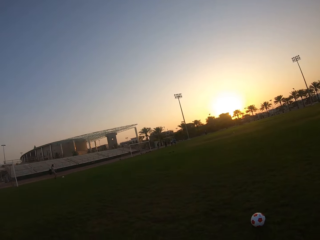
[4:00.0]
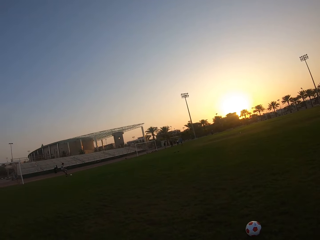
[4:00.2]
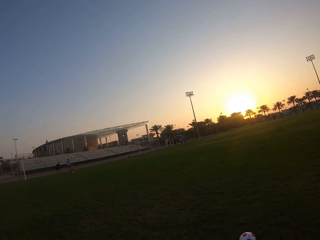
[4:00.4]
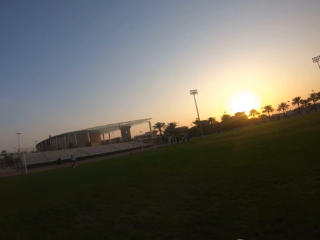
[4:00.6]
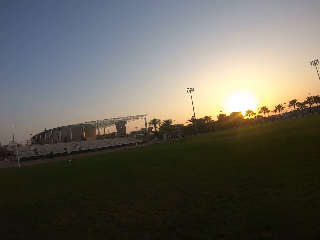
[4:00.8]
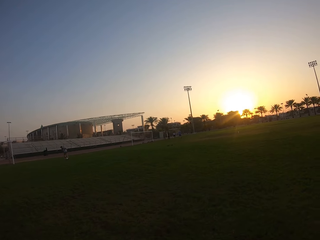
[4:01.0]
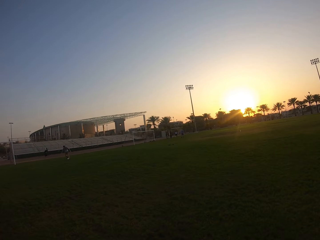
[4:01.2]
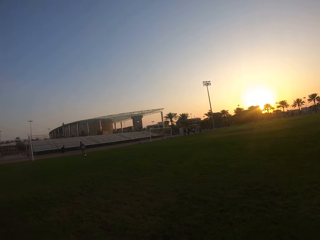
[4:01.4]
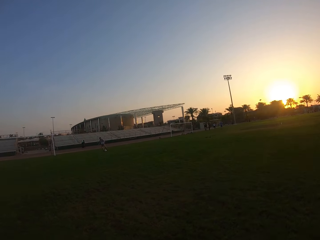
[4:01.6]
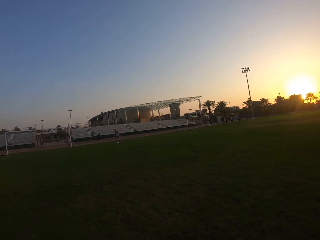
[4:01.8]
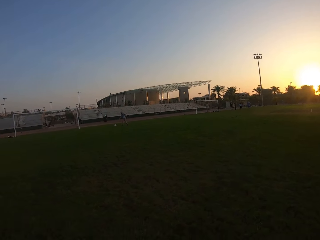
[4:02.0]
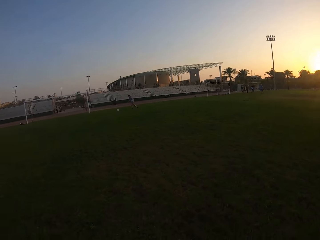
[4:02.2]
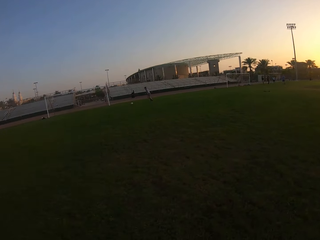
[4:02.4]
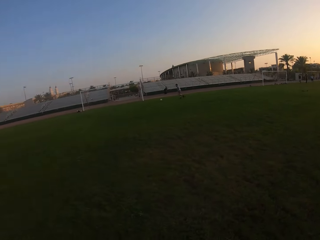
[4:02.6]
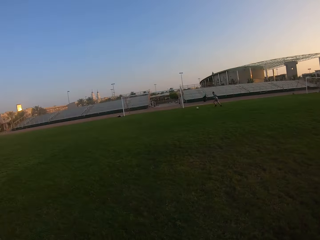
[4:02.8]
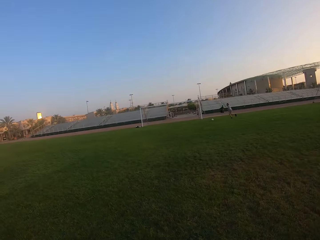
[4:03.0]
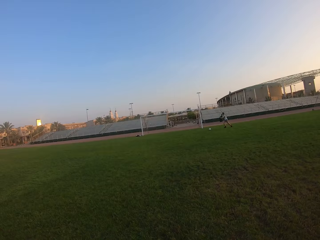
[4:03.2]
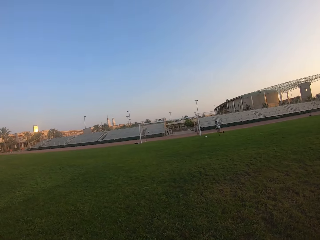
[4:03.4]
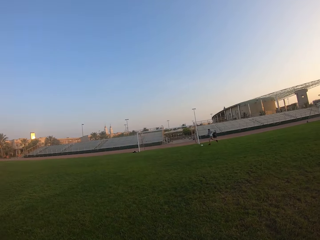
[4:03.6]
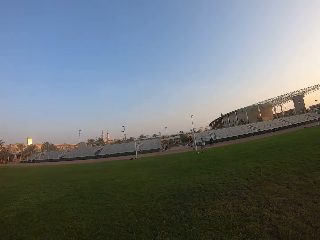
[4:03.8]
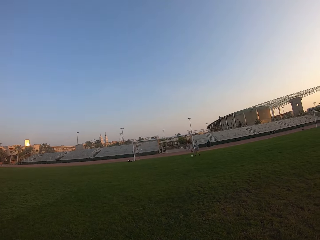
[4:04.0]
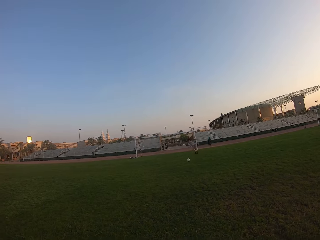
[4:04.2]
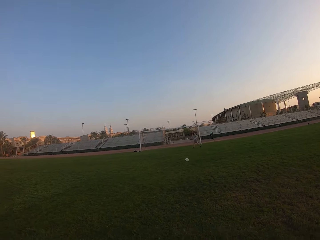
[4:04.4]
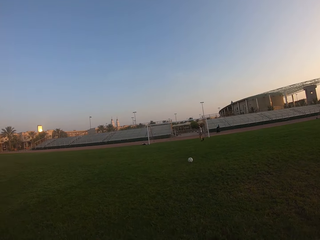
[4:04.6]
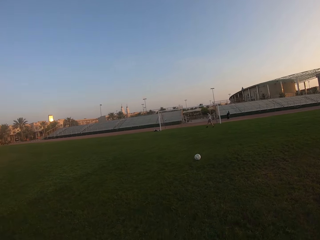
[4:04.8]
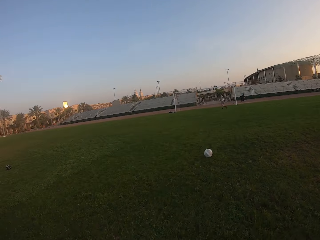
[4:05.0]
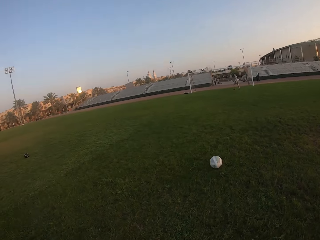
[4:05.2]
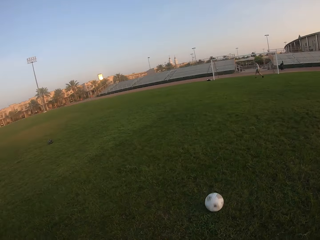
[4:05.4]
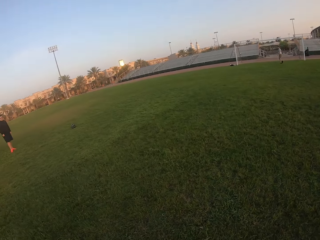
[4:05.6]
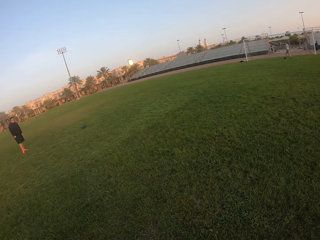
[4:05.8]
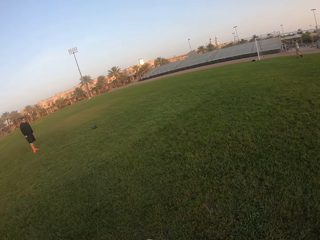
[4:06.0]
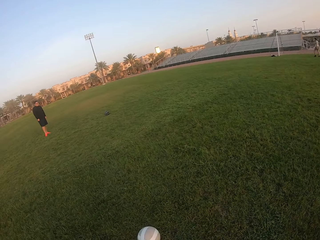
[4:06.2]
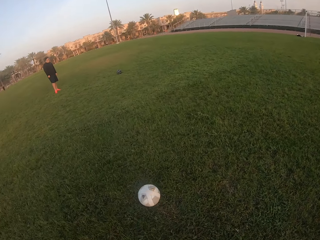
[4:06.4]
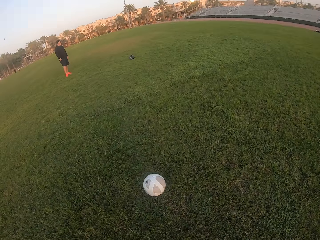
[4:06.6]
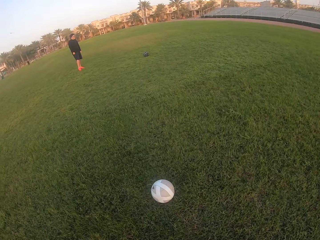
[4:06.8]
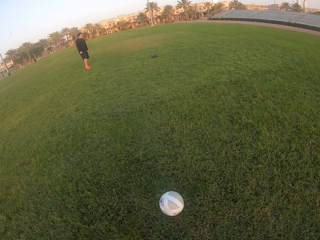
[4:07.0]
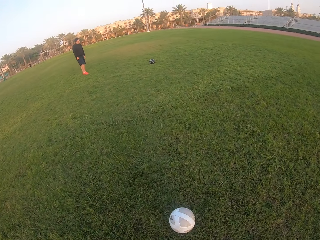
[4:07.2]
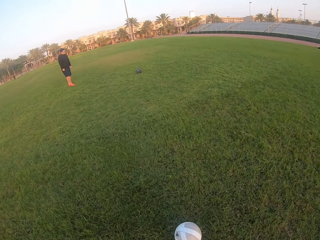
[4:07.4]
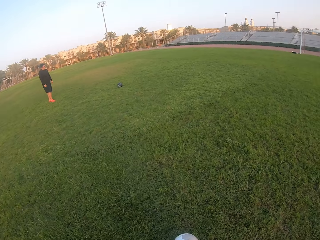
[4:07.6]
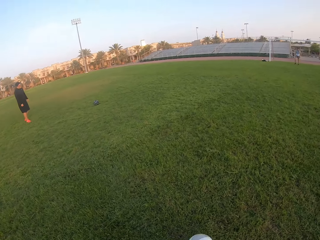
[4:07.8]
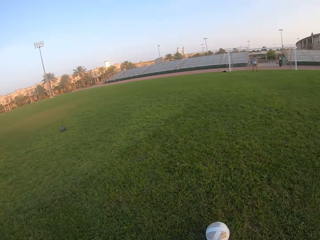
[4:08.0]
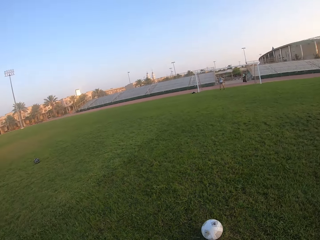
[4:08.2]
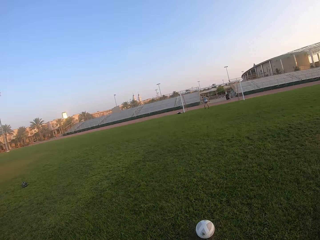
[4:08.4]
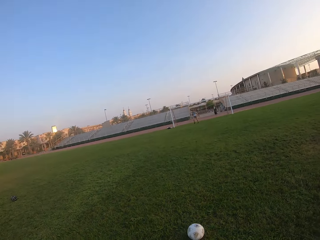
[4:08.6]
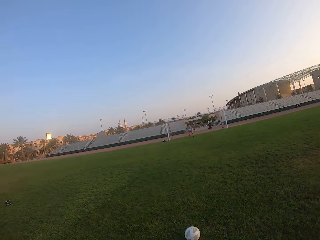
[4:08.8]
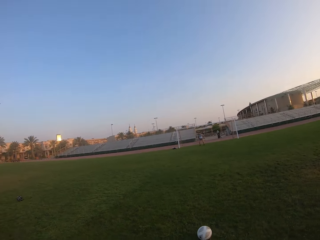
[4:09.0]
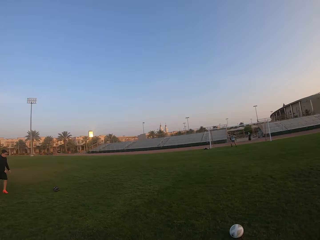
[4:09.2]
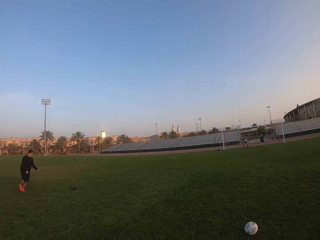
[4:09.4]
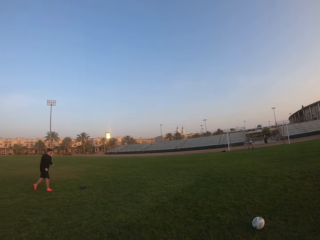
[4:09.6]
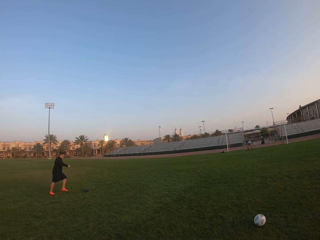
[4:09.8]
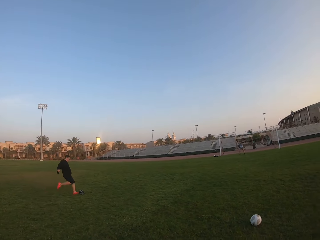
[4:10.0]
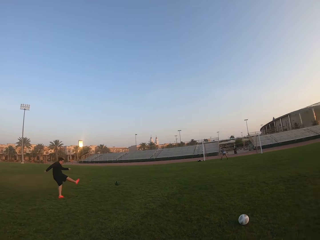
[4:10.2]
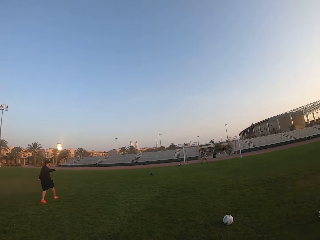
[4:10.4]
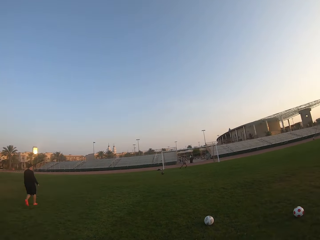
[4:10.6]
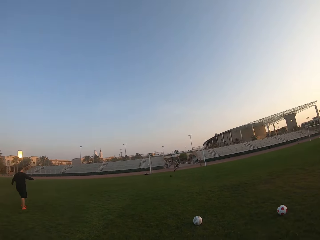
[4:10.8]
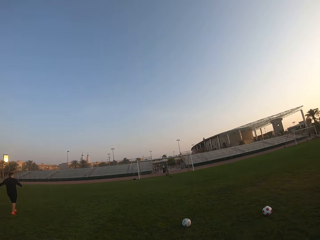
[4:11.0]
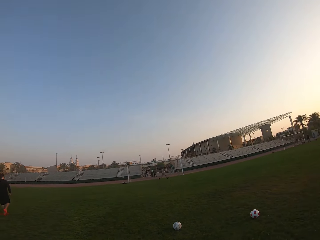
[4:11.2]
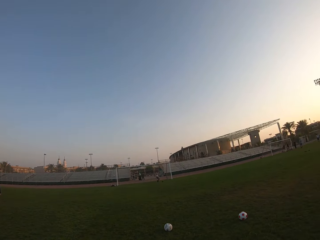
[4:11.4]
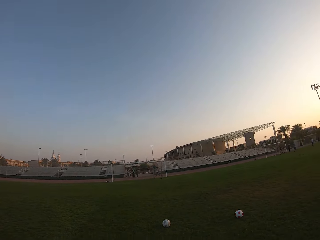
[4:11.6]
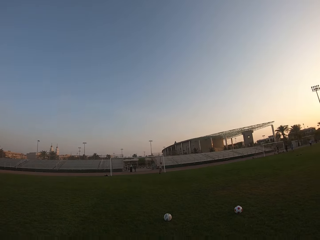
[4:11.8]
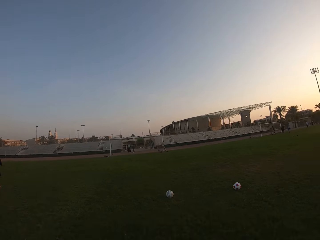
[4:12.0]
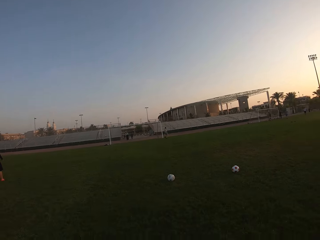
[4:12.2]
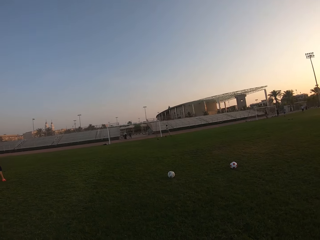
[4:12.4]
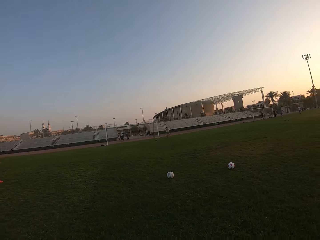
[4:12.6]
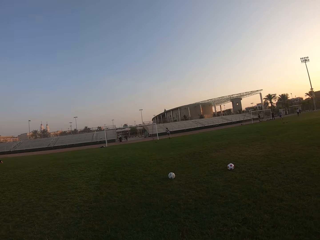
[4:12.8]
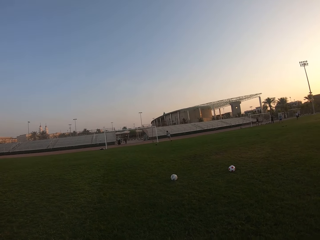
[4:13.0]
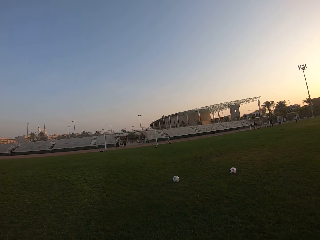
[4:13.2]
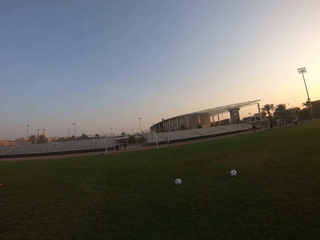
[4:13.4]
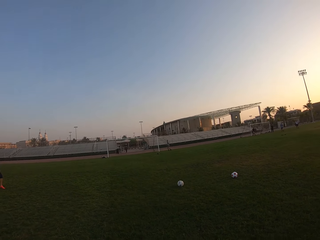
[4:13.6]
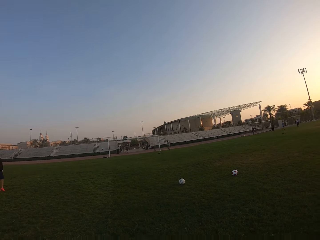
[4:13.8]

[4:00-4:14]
The camera wearer moves around the field. A man kicks the ball. A person is kicking the ball. The camera wearer kicks the ball around. Another man kicks the ball. The first man prevents the ball from the goalpost.

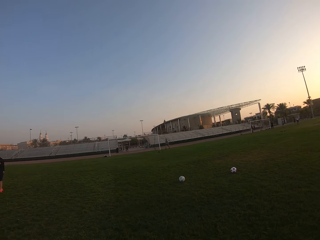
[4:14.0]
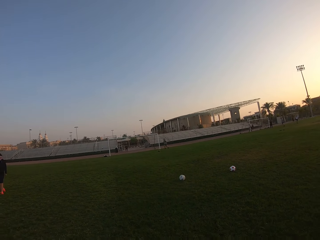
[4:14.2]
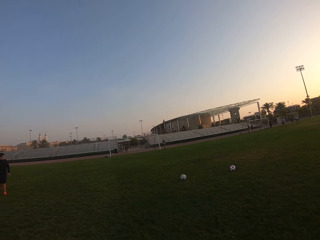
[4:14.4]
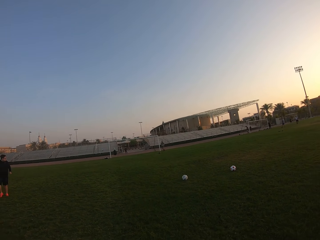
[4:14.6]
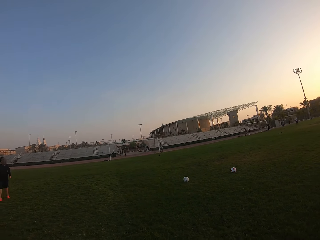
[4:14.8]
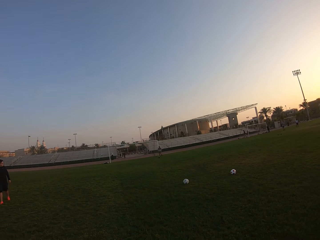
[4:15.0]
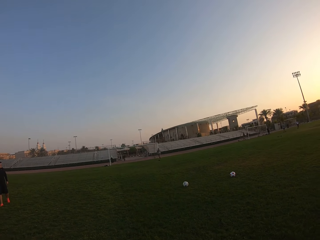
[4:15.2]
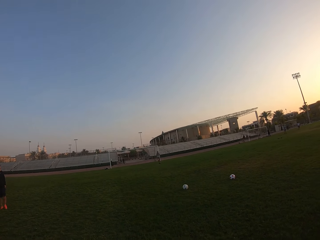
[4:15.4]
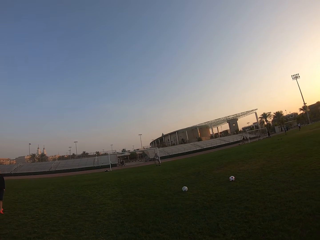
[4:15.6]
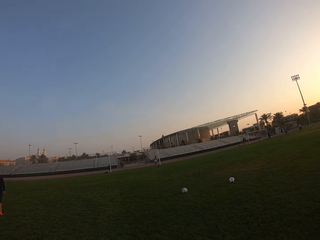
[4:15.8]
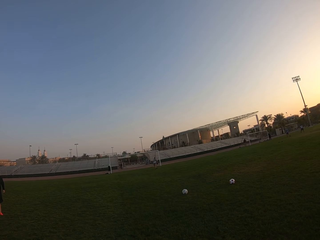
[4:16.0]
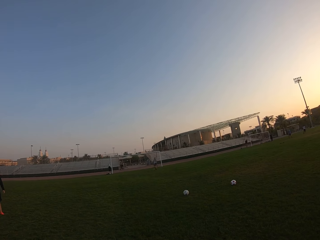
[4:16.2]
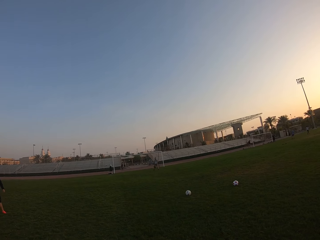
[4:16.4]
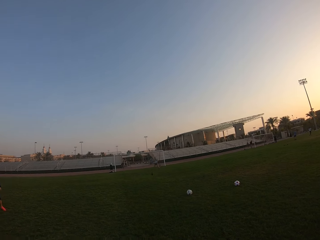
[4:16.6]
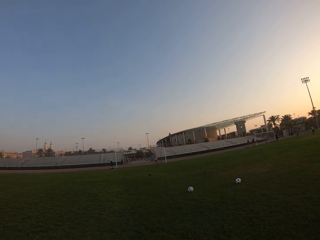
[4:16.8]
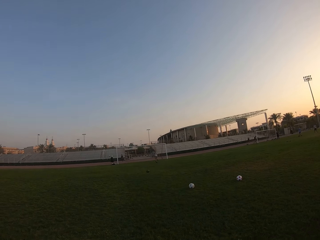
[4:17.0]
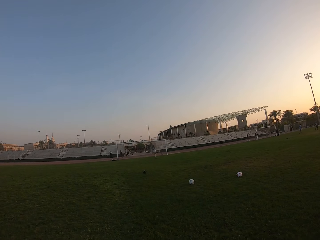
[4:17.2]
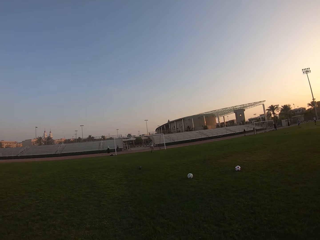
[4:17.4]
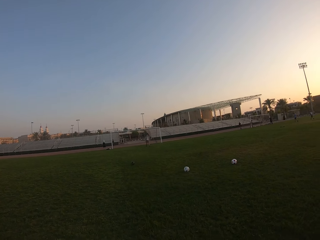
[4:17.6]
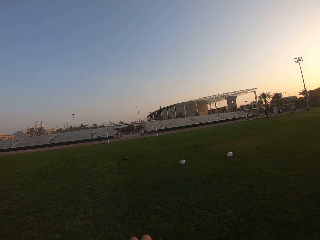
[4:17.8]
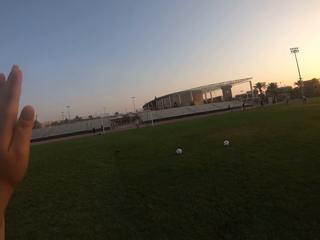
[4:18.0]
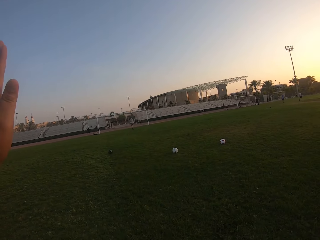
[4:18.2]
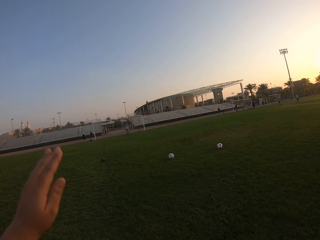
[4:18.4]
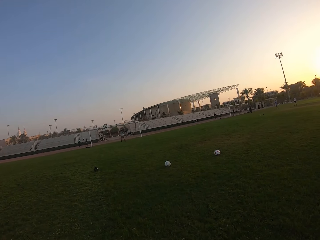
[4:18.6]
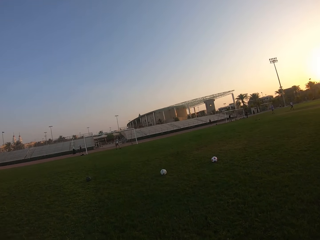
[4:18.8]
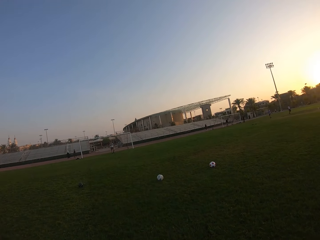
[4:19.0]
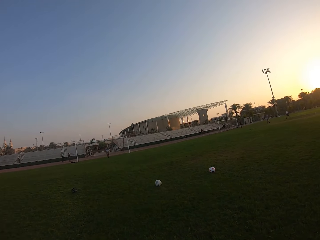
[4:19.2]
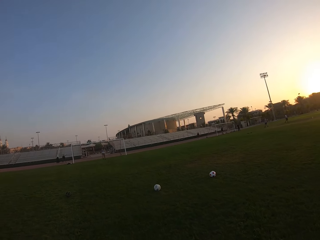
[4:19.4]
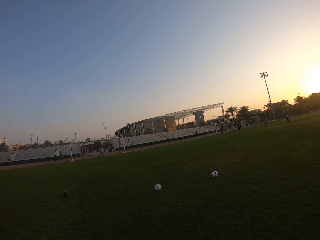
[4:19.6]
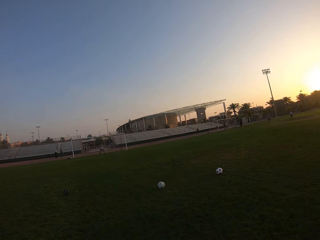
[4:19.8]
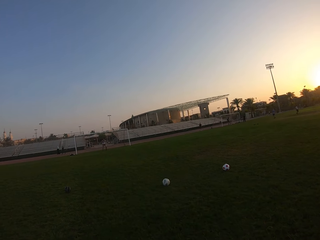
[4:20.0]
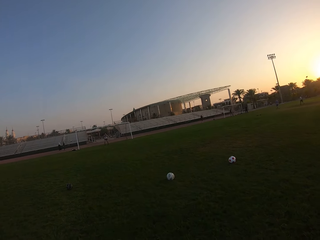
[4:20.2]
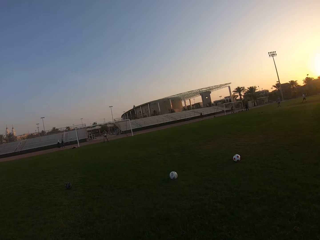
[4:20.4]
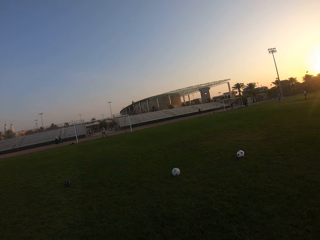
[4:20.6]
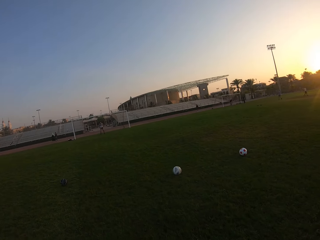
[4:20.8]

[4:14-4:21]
A man kicks the ball to another man. A person is kicking the ball. The camera wearer moves around.
